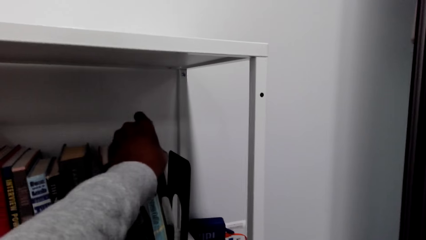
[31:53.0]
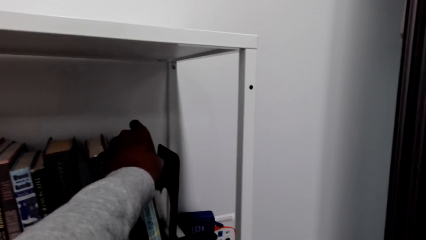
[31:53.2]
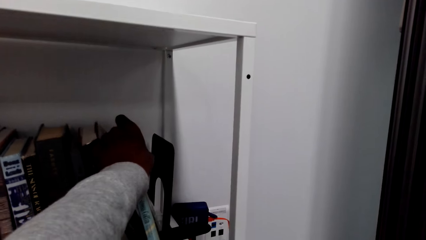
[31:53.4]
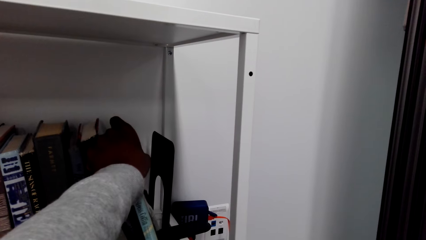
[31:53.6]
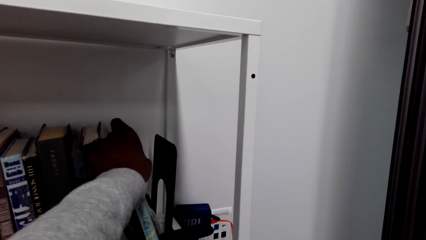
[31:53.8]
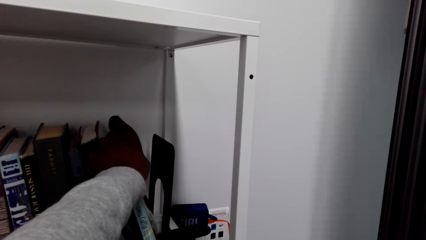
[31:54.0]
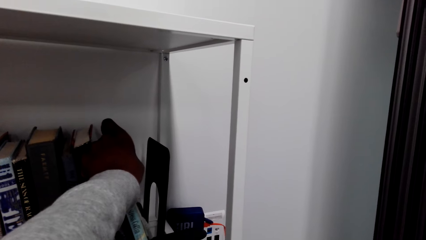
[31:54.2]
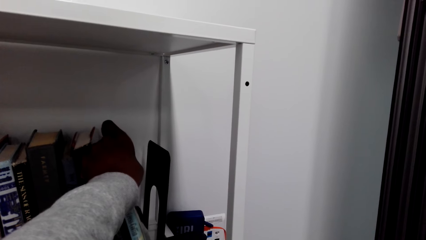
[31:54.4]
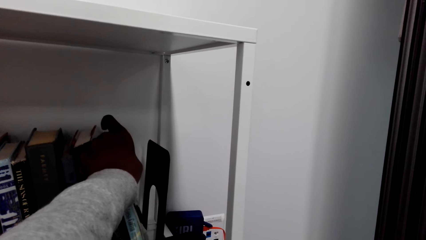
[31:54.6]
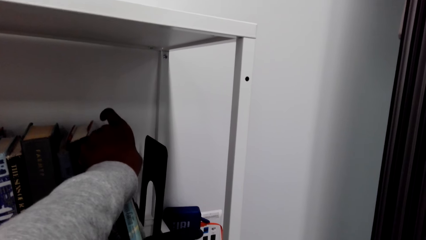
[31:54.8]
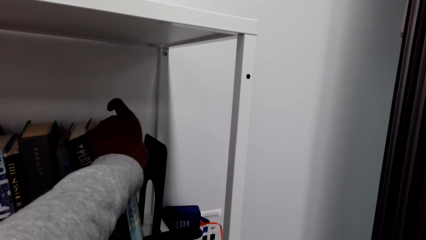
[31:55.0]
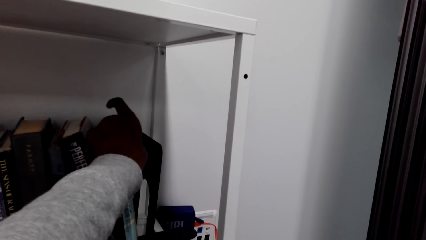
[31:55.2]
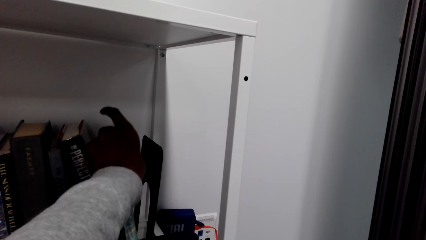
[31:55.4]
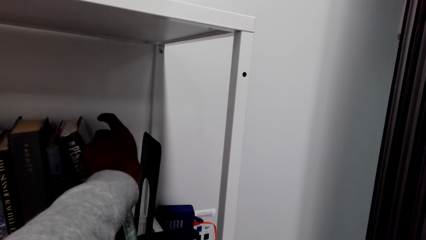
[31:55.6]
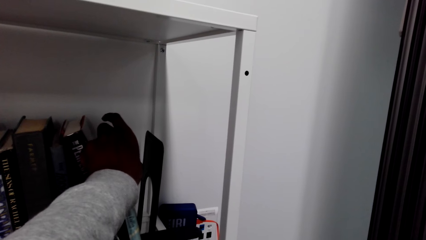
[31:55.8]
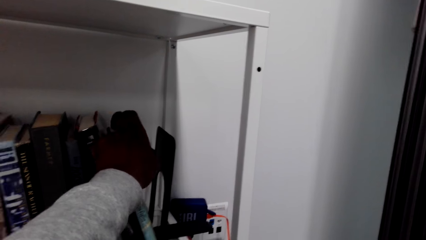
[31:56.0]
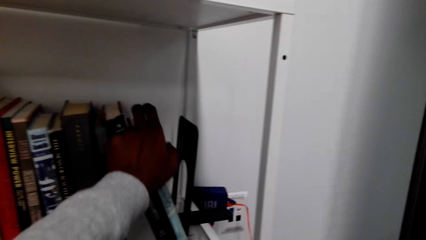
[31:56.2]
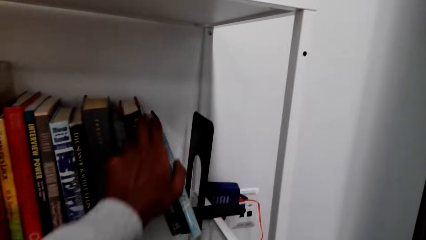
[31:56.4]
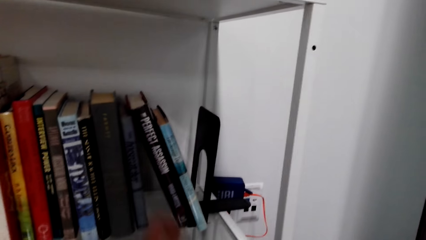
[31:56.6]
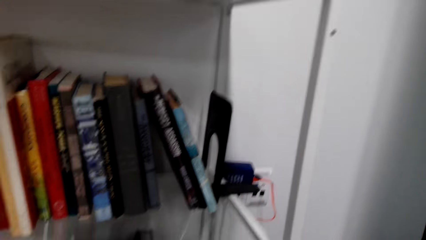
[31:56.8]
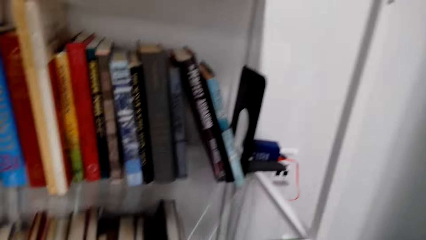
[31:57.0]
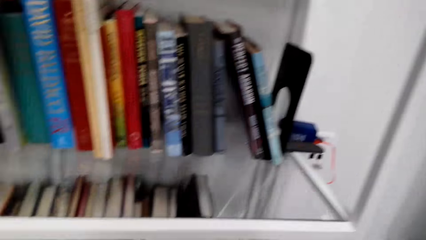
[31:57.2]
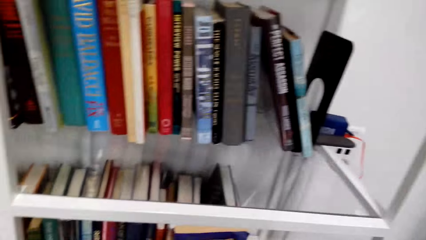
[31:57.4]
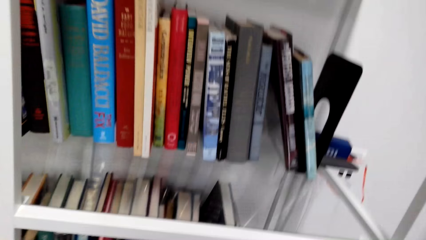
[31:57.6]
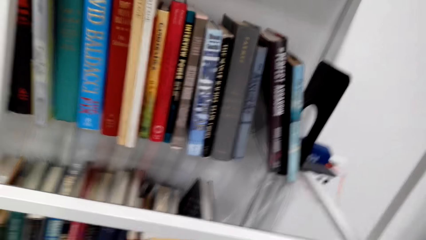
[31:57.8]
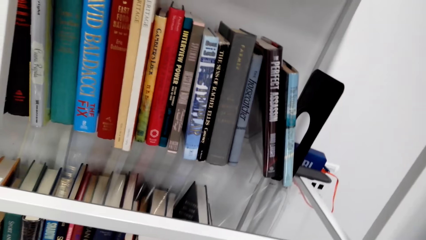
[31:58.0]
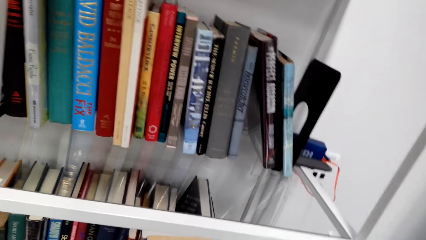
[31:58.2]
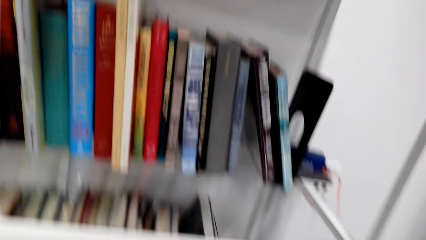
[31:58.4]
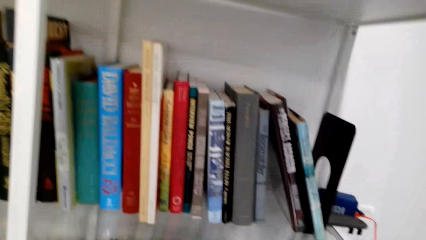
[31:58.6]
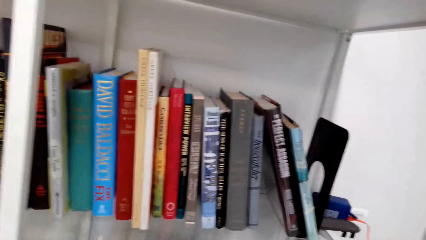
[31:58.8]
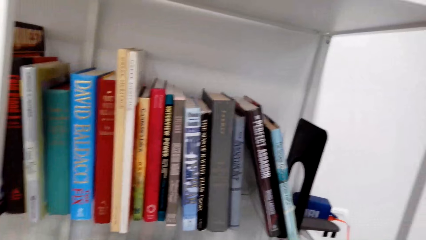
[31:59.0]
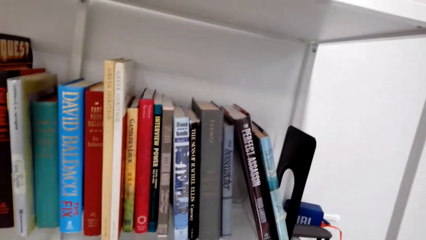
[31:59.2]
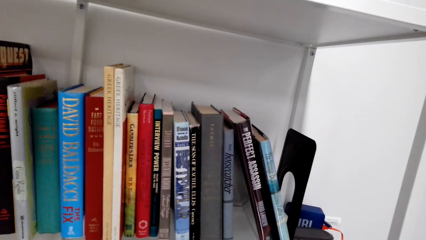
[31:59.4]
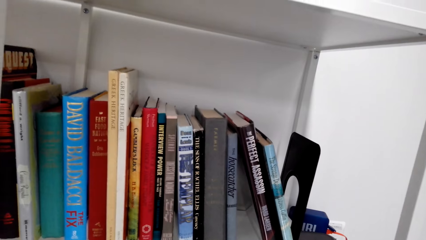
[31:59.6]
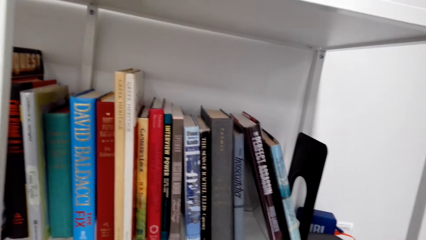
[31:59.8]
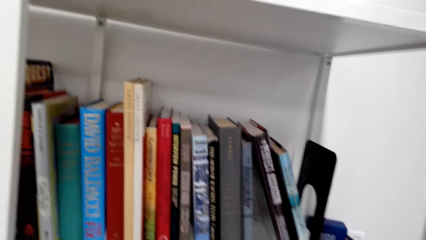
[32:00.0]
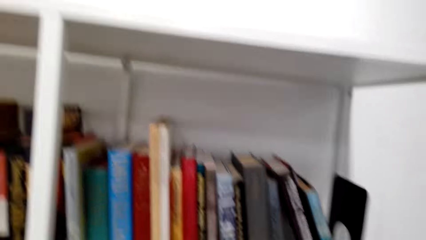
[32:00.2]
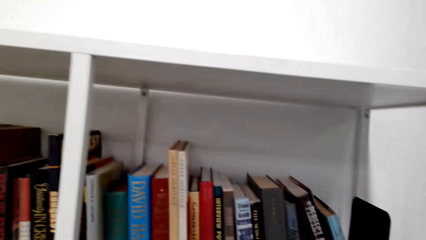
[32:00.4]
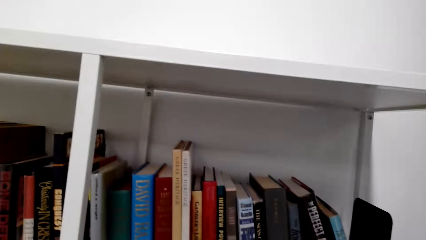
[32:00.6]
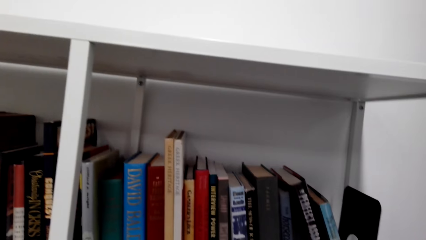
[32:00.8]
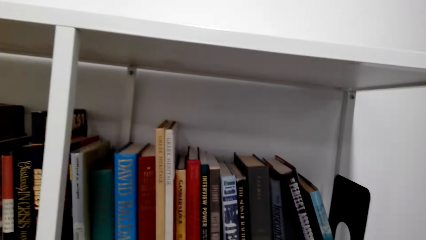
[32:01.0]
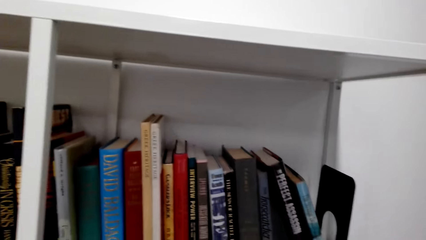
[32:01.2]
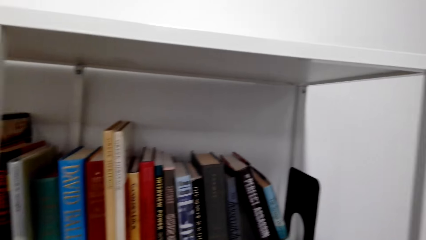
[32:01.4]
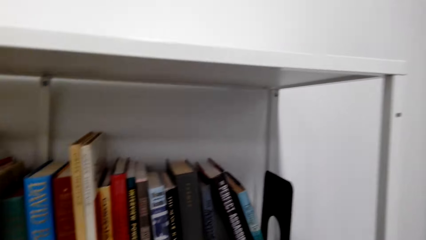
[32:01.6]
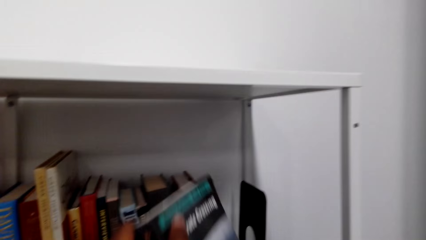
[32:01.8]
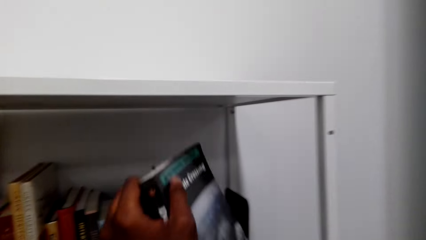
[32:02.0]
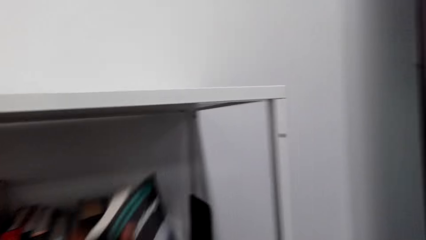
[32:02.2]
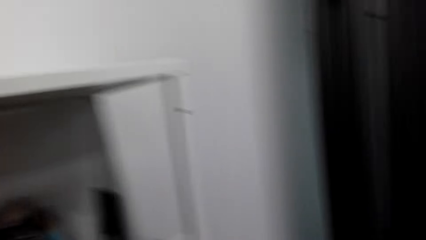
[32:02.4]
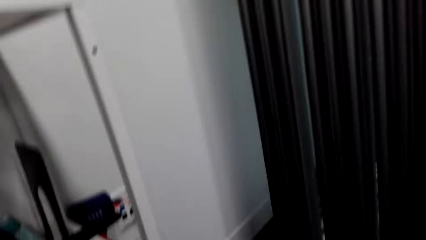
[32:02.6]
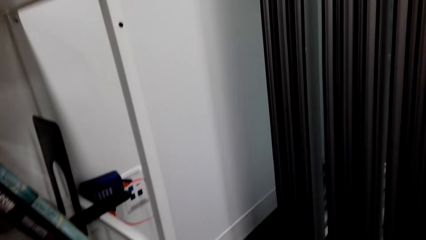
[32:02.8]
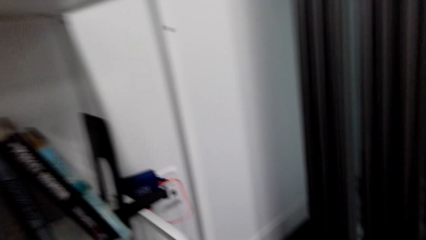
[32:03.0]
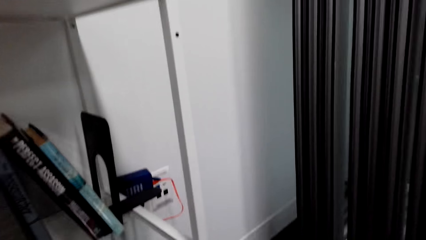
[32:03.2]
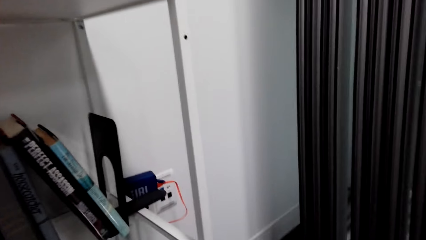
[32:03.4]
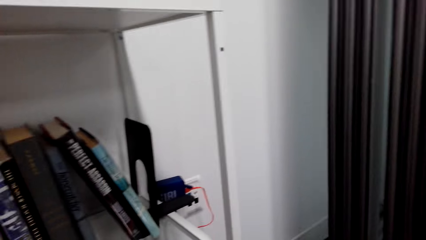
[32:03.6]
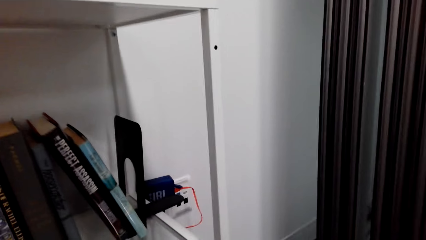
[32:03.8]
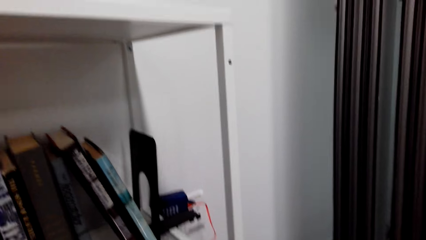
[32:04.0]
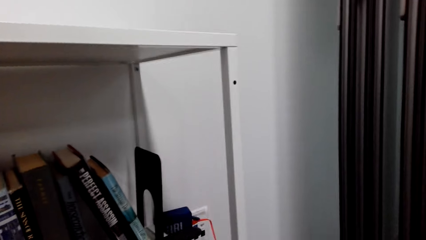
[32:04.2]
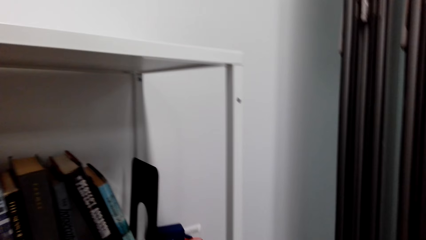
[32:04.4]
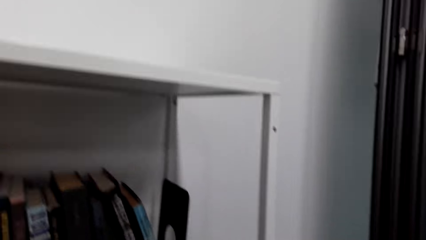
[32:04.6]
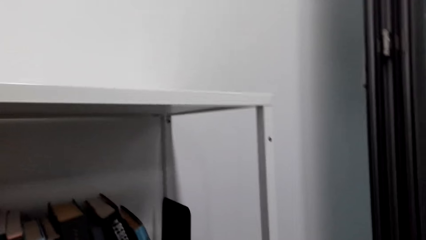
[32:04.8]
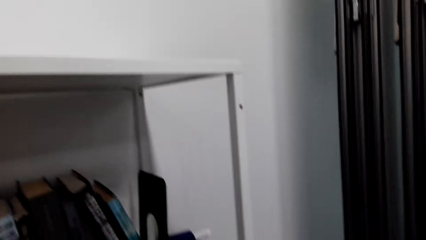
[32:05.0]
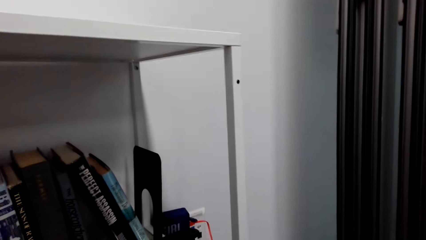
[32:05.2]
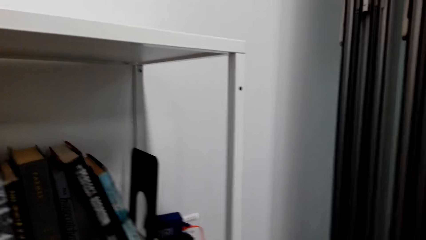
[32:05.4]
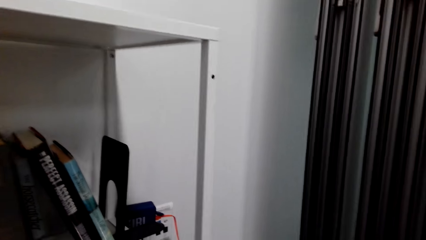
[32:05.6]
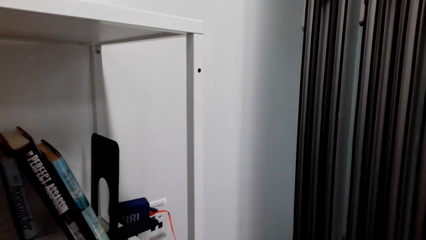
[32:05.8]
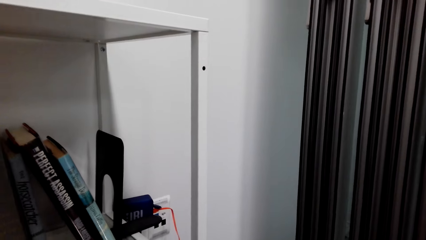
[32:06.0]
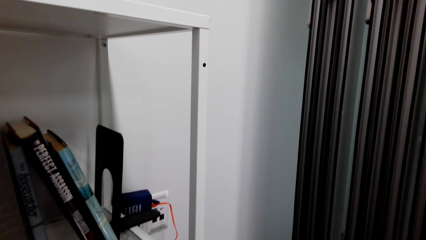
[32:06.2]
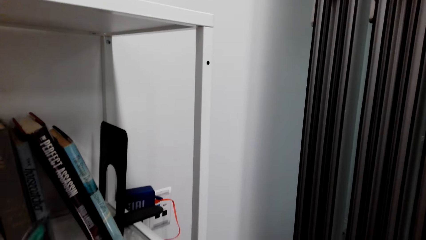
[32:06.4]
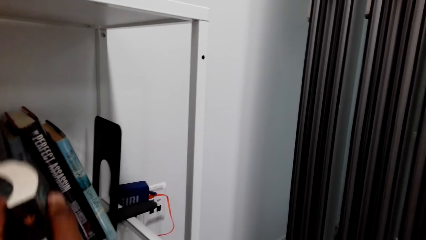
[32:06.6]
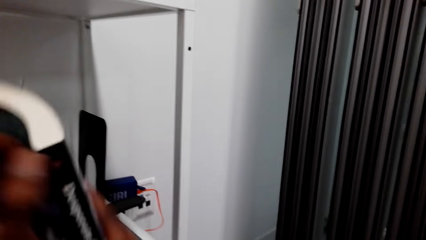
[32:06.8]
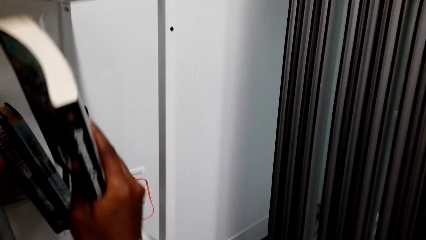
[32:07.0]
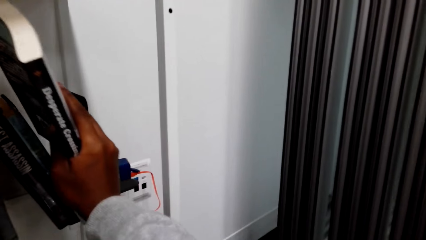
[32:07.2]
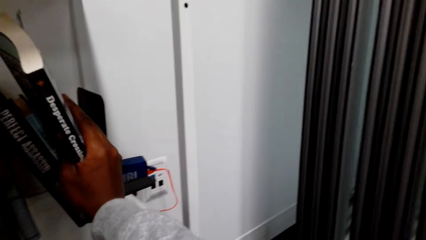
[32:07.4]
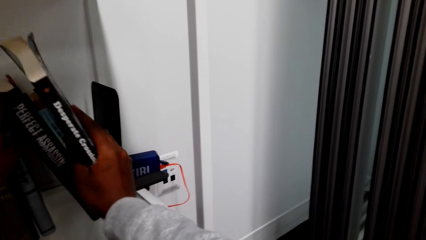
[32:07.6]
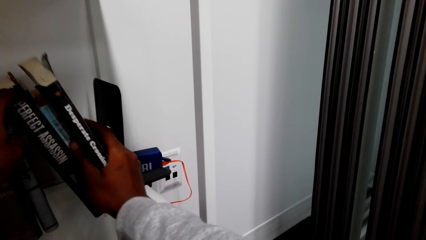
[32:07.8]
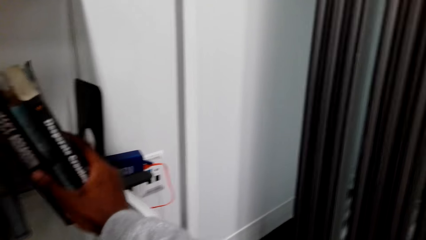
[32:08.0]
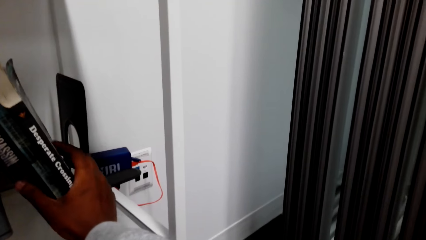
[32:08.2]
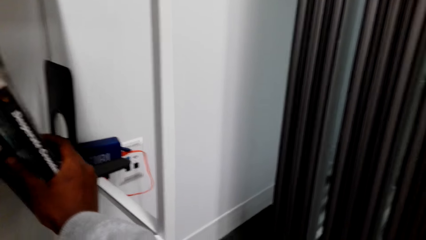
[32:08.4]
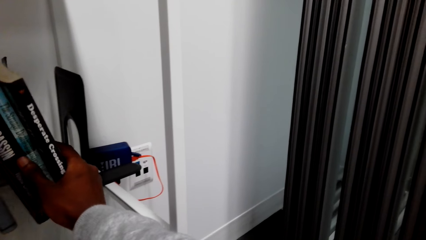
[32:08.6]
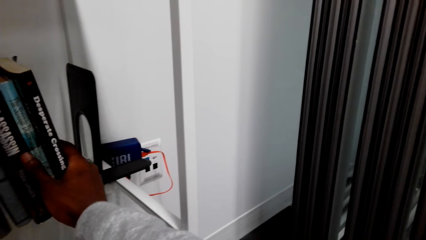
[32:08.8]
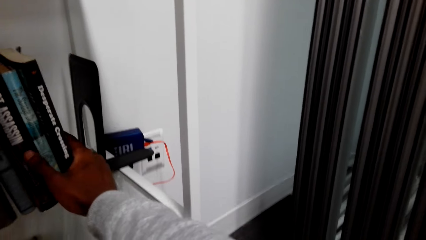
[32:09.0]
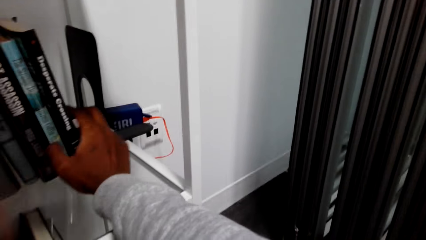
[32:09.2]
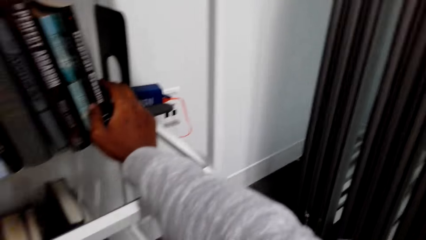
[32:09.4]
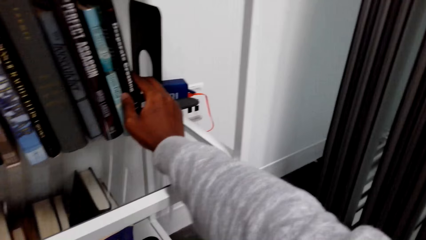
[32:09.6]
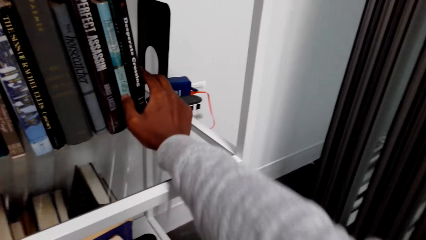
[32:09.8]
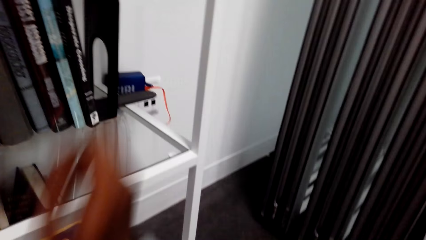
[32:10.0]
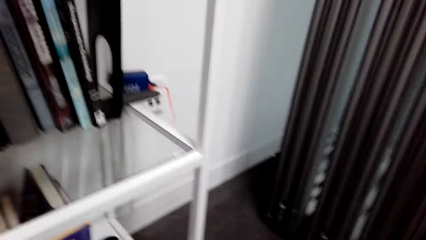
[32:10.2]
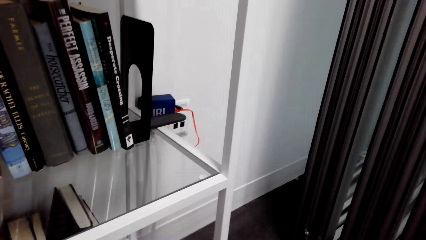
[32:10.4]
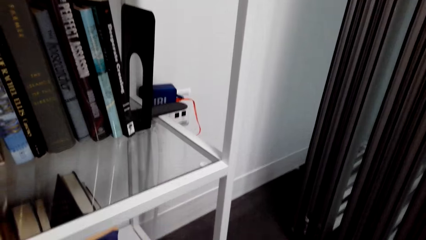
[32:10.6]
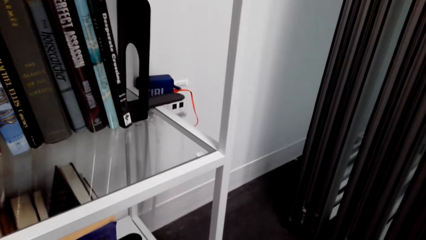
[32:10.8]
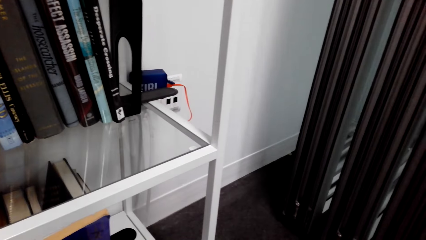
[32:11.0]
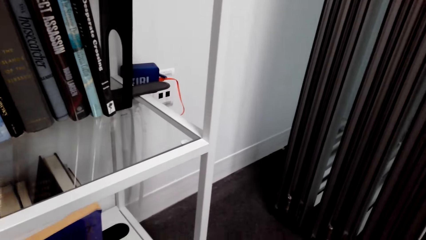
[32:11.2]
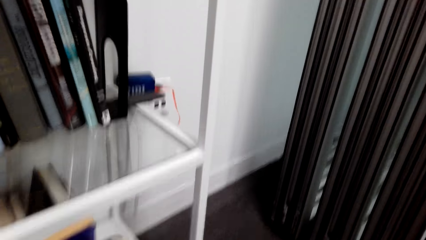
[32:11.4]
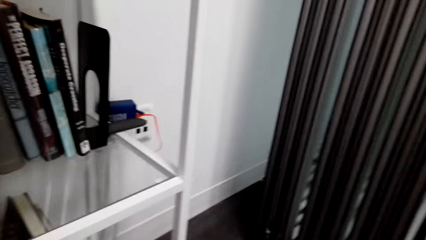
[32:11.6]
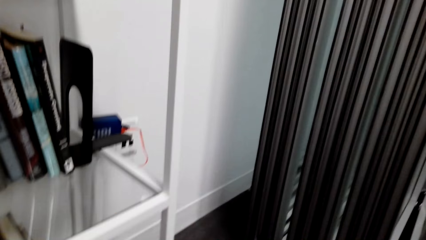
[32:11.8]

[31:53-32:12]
The camera wearer arranges a book in a shelf. They place the book on the shelf. They talk. They hold the book. They place the book on the shelf. They do something. They arrange books in the shelf.
